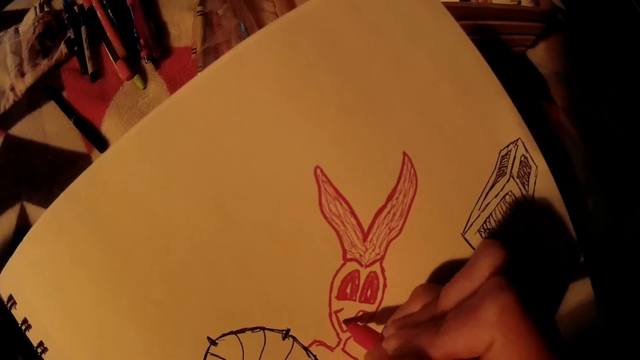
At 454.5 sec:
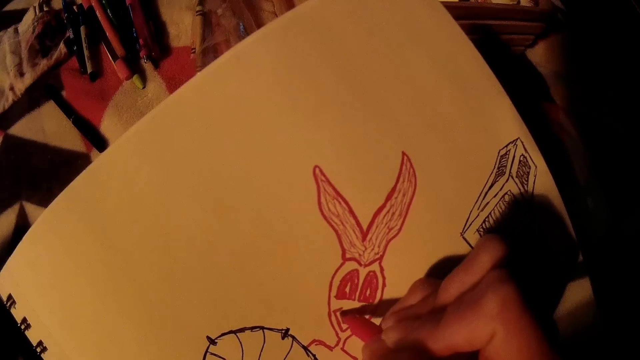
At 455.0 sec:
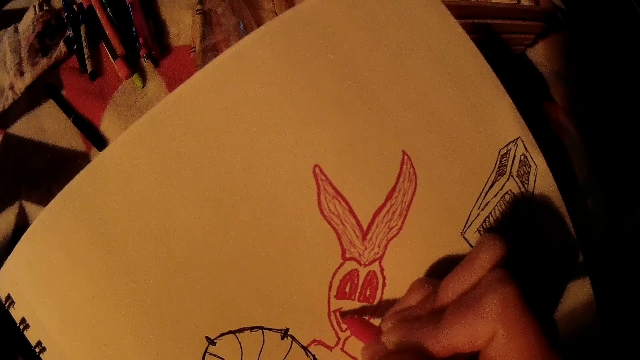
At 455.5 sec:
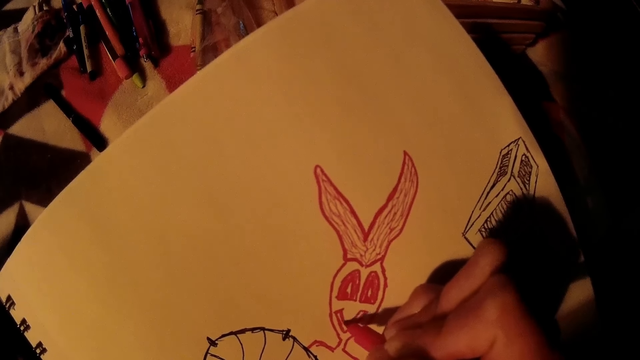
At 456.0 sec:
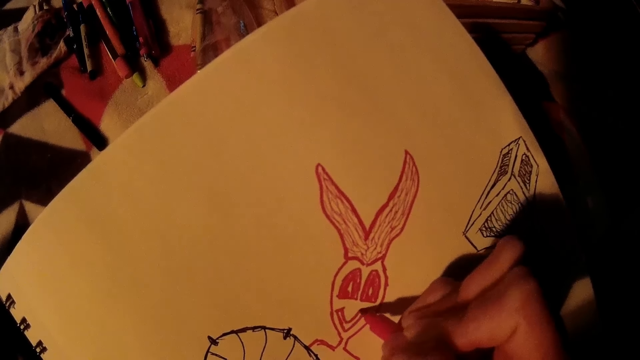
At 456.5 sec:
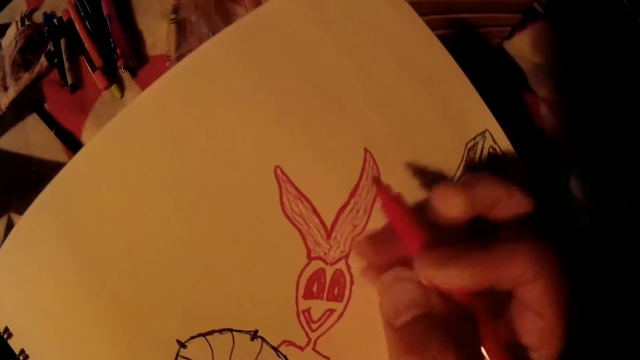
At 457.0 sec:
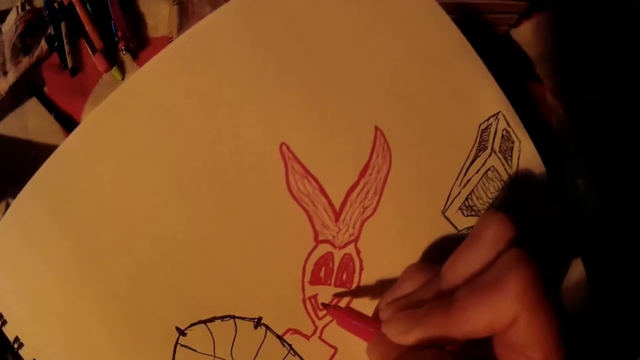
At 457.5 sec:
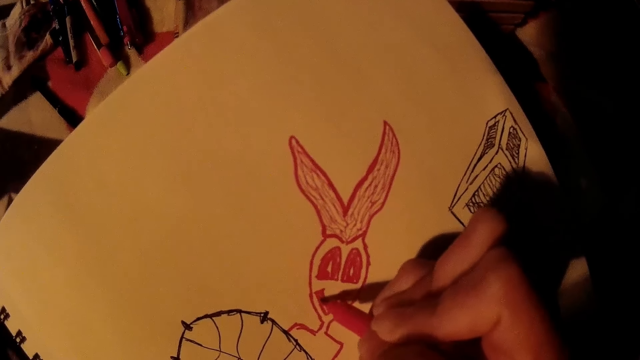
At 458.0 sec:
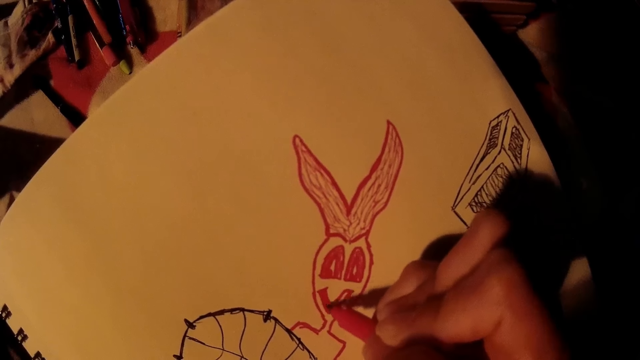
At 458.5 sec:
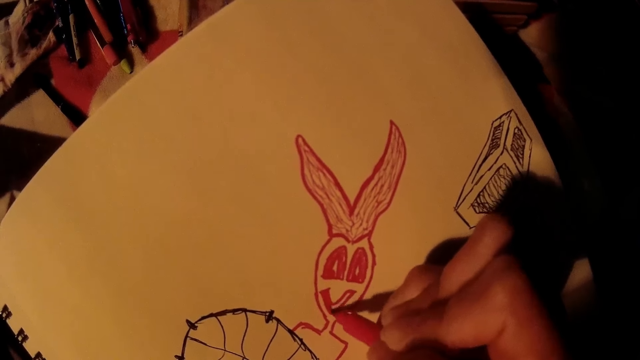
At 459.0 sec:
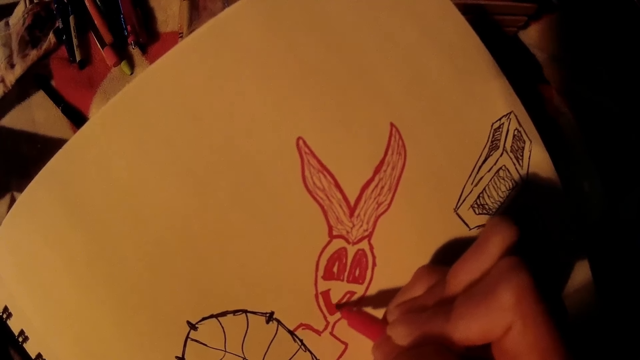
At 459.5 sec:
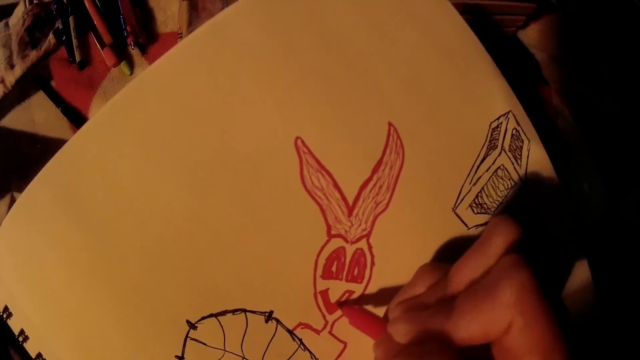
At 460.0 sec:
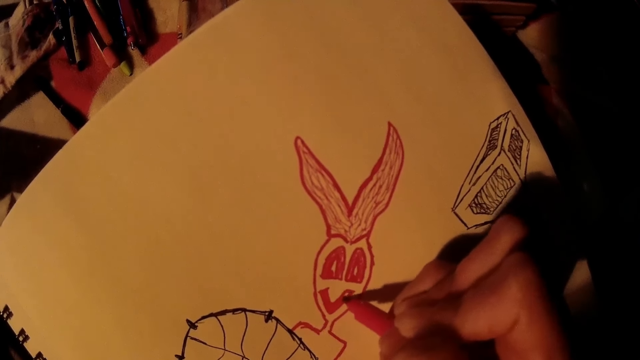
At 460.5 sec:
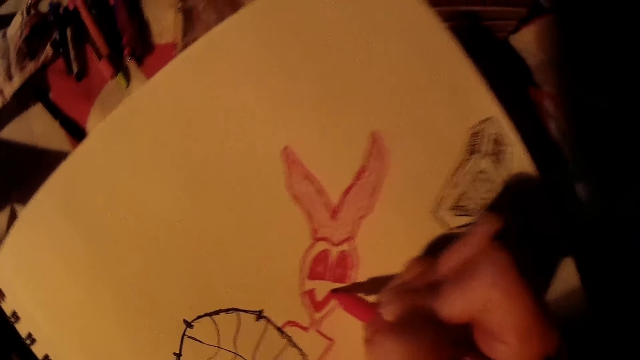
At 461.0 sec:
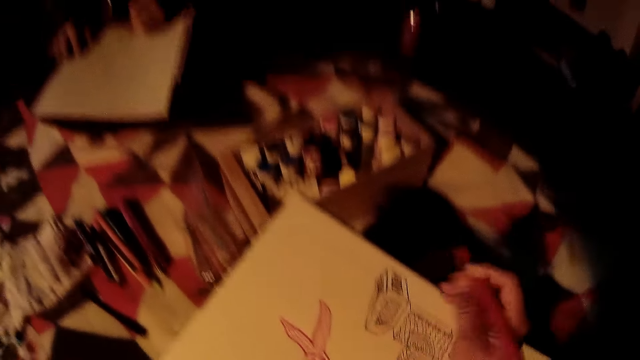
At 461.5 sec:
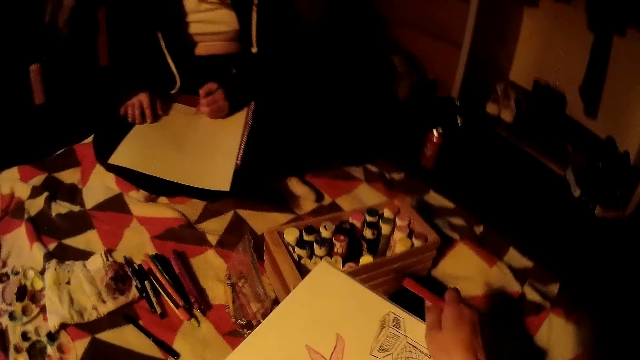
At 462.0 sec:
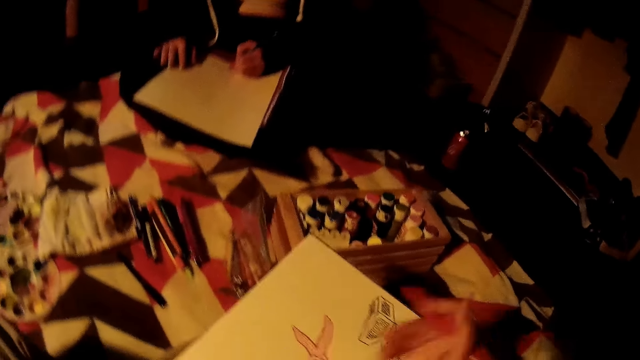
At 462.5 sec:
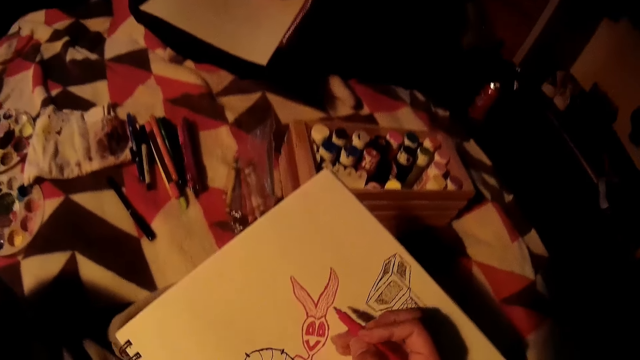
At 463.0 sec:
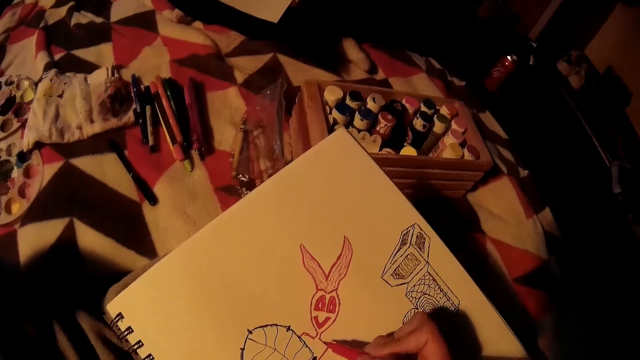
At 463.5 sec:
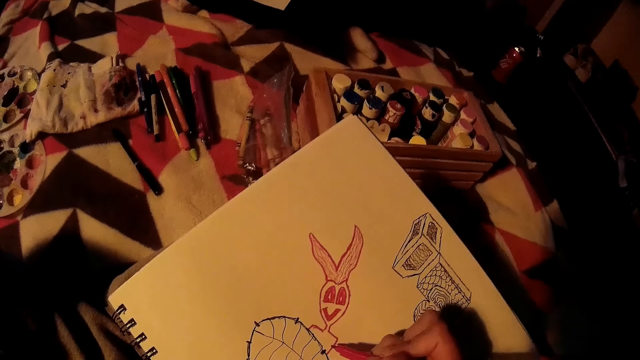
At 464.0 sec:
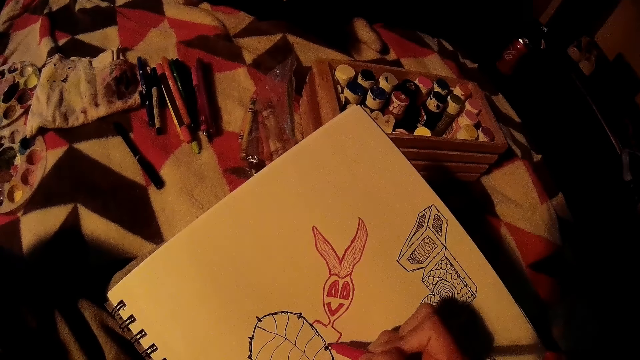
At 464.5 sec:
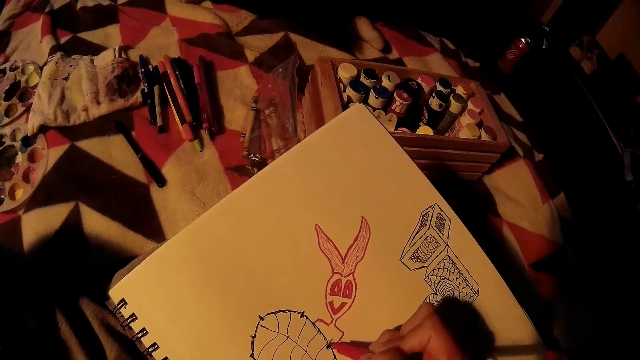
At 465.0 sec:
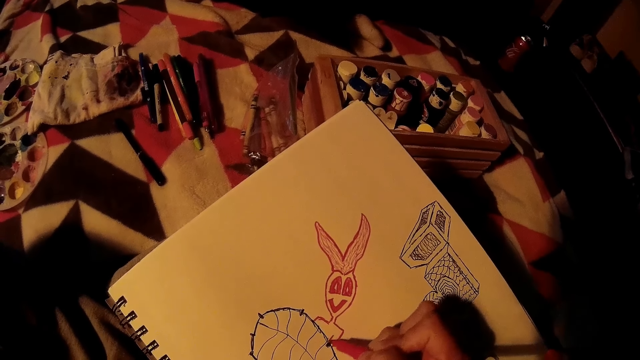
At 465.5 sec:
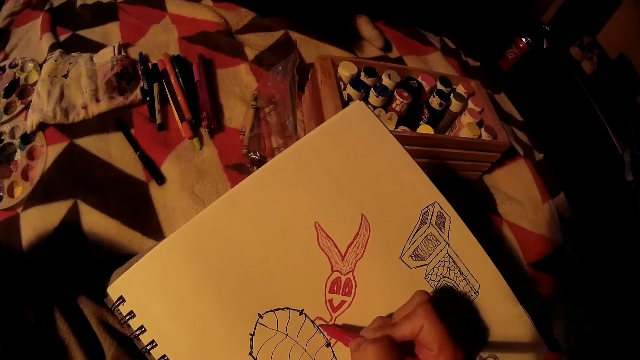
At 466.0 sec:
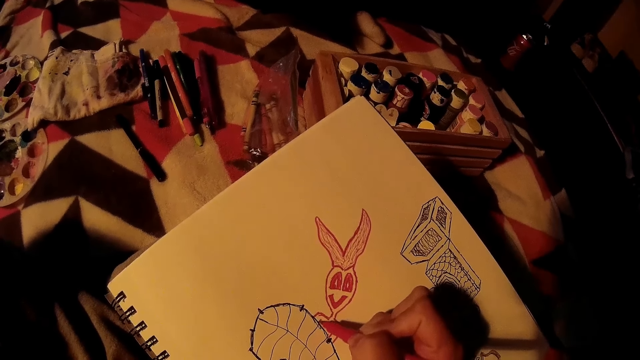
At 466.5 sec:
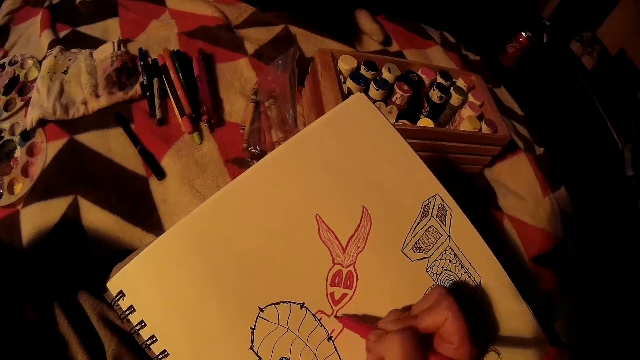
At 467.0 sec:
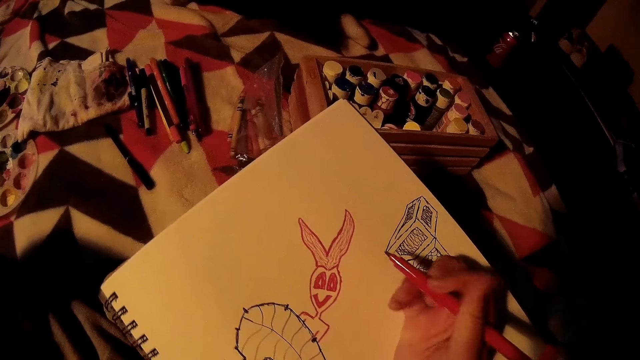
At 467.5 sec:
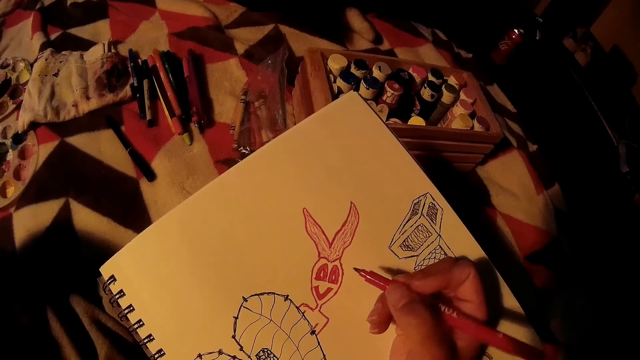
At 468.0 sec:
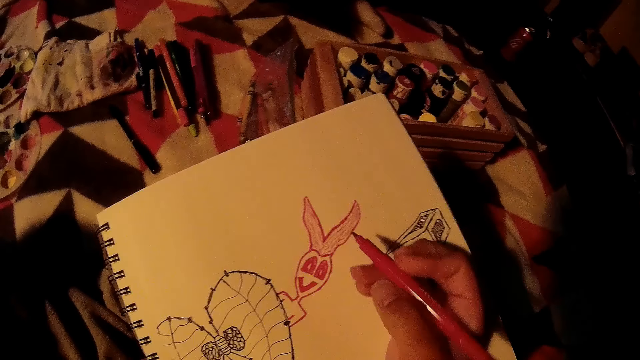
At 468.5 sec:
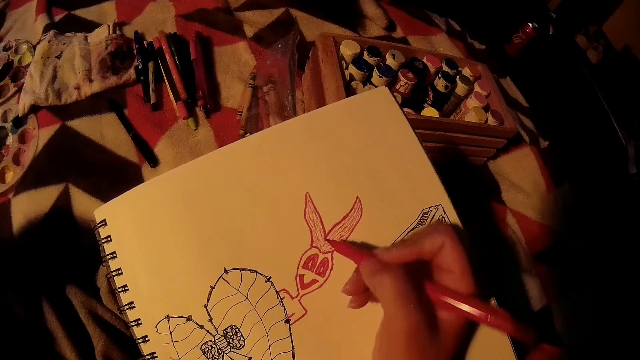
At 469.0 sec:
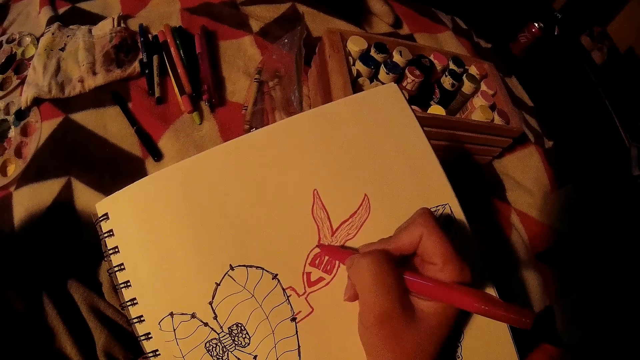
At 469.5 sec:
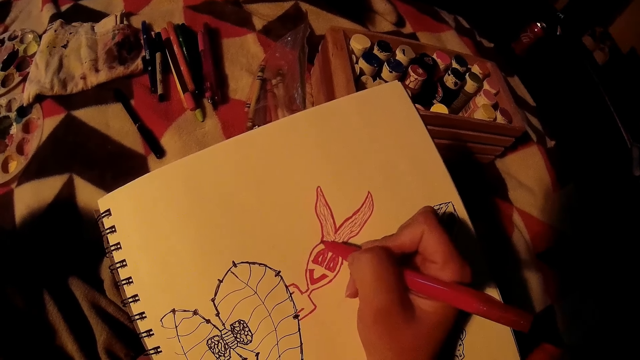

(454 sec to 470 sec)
The camera wearer adjusts the book with her right hand. She draws on the book with the red pen in her right hand.
